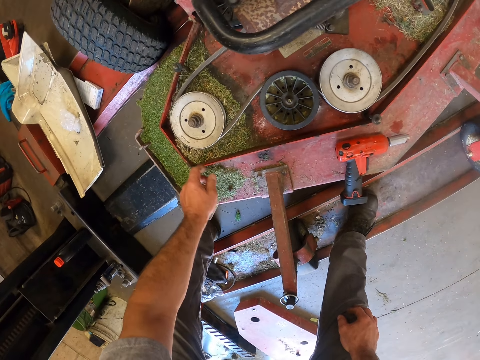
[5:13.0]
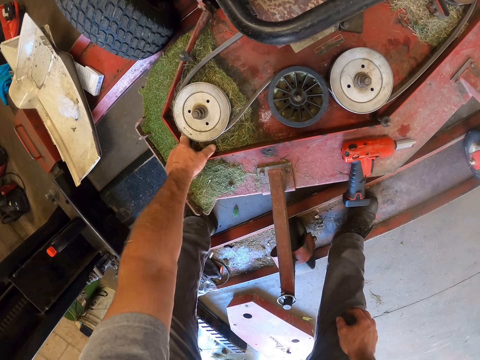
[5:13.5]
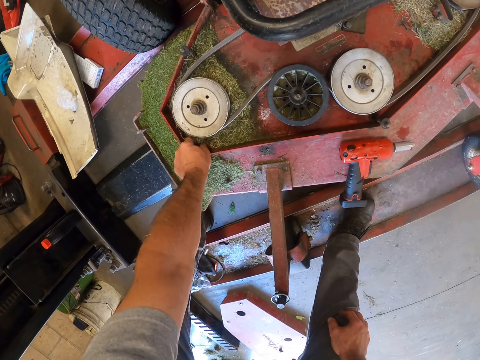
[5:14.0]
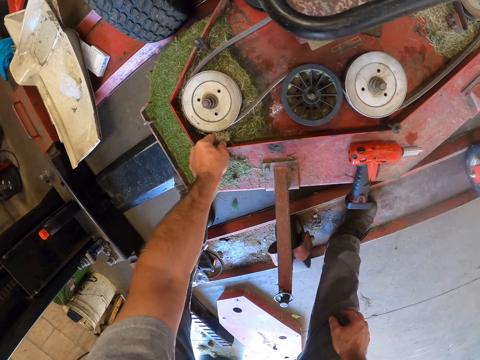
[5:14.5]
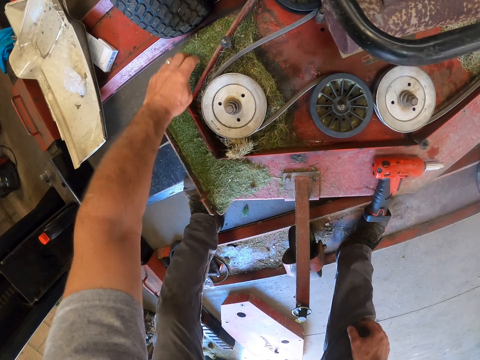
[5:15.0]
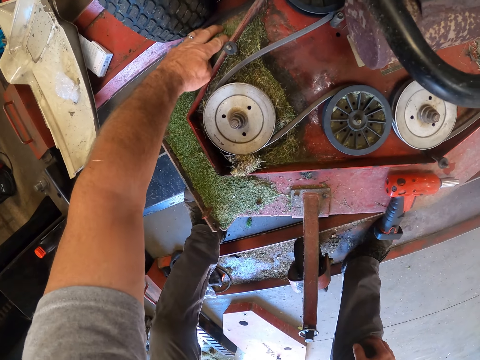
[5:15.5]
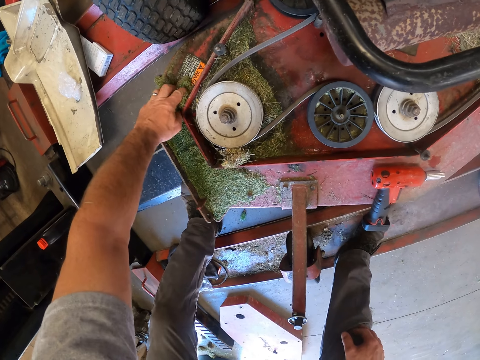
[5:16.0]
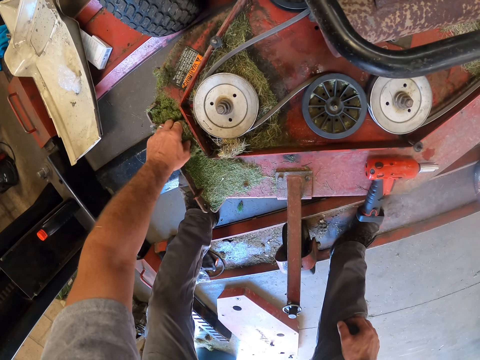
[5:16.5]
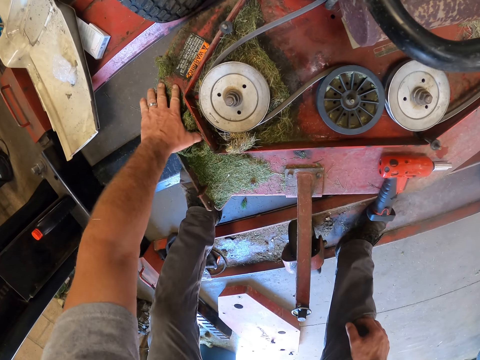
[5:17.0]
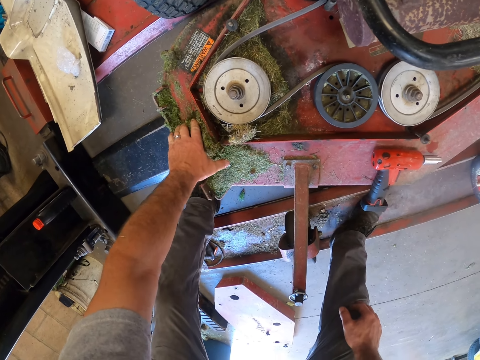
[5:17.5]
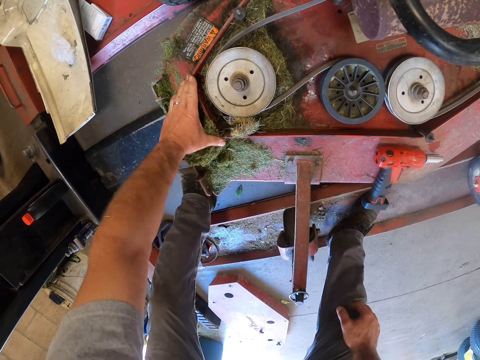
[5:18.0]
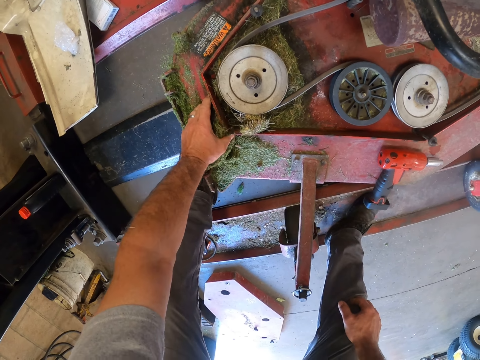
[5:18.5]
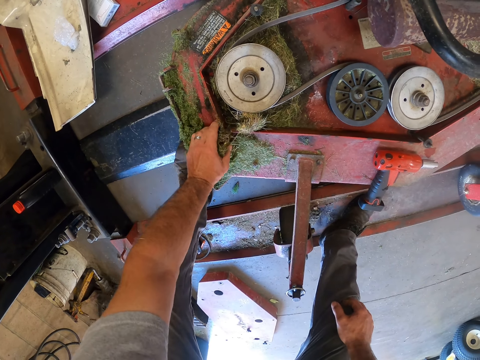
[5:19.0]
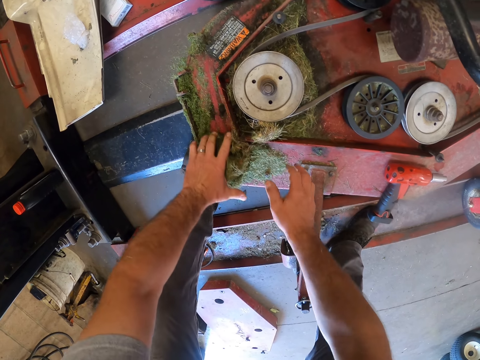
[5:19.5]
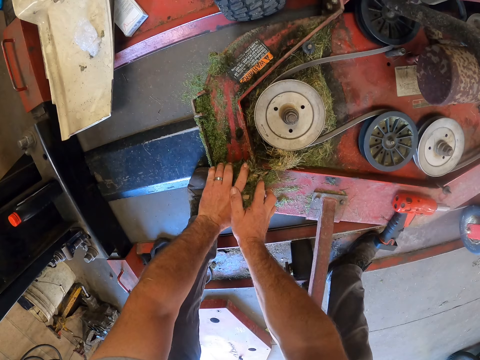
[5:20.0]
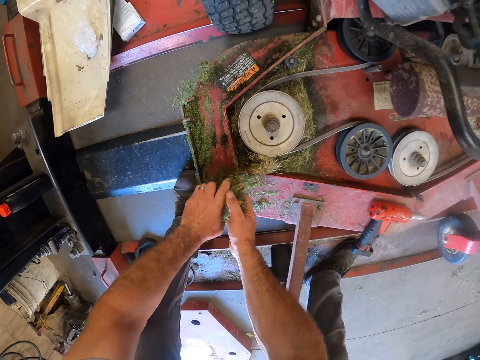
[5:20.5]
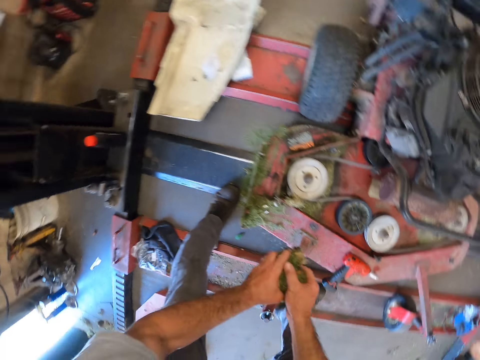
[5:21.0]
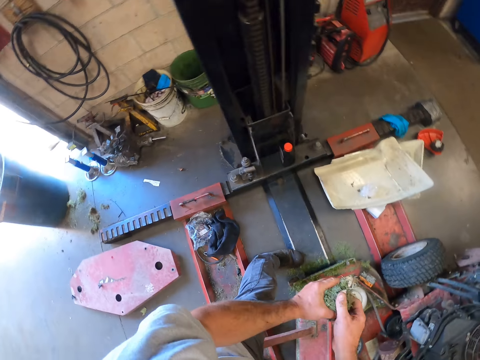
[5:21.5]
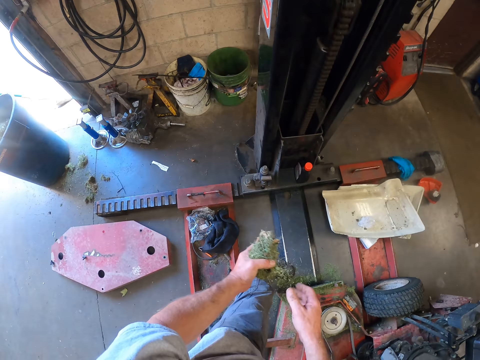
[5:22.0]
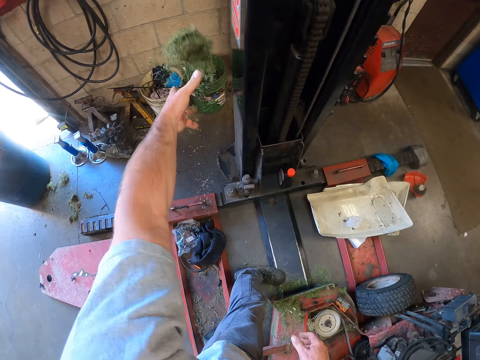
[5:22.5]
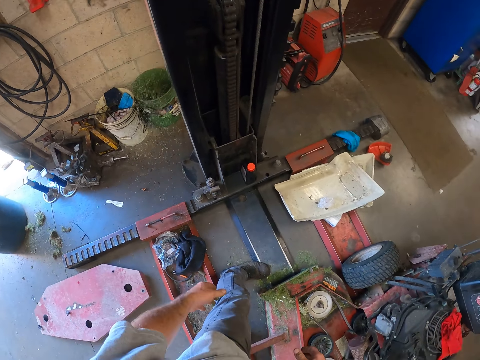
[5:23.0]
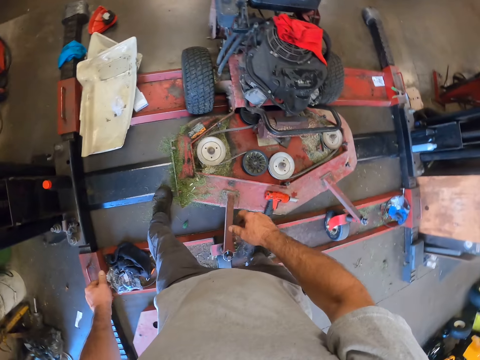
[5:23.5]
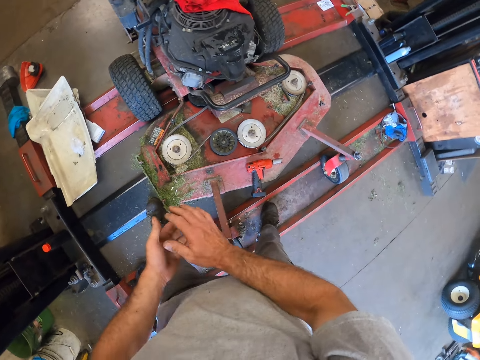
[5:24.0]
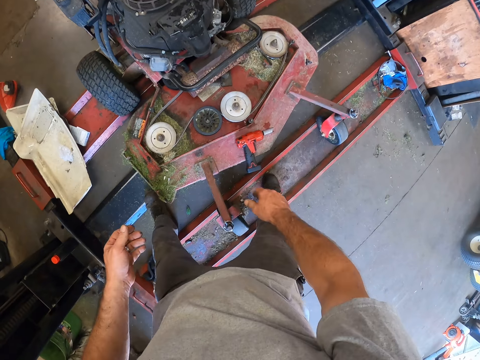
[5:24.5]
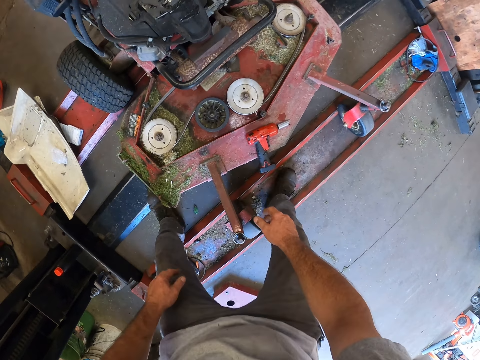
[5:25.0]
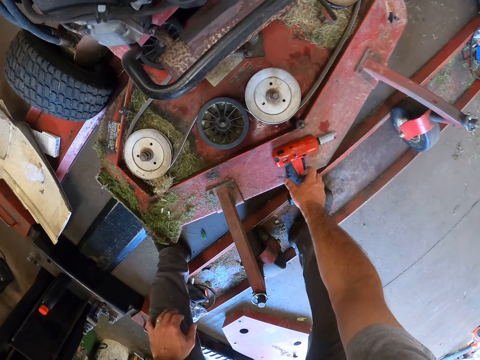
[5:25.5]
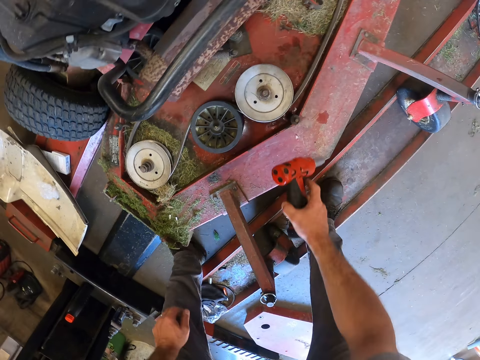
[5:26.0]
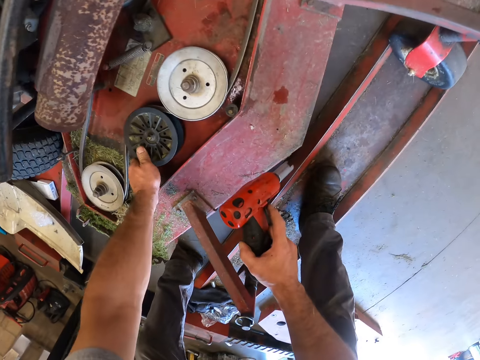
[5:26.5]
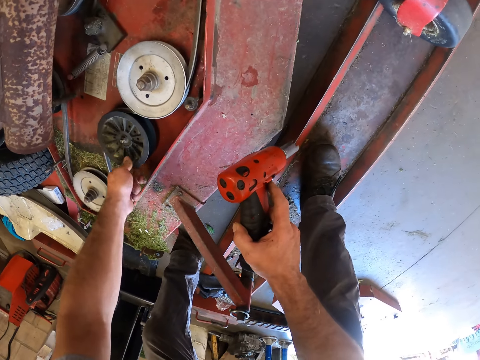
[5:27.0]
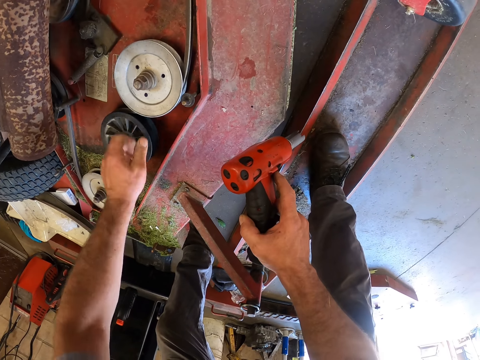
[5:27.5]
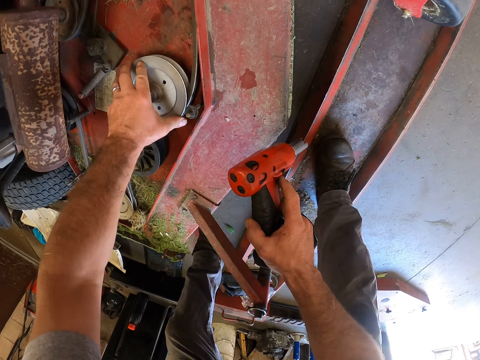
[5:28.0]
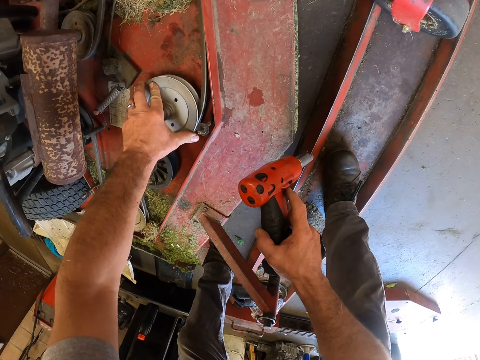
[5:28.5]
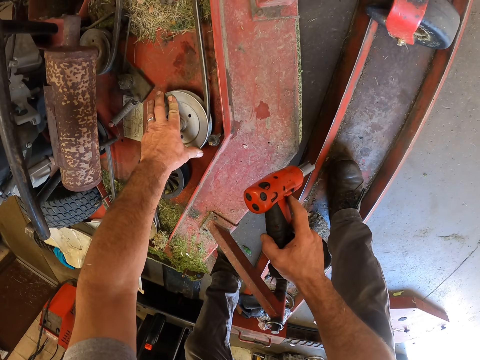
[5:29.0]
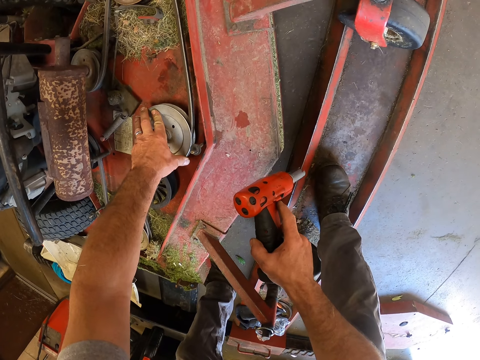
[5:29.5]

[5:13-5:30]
The camera wearer looks around. He scoops grass on the lawn mower. He packs the grass together with his left hand from the pulley compartment of the lawn mower. He packs the grass together with both hands from the pulley compartment of the lawn mower. He turns around. He throws the grass into a bucket. He turns around. He wipes his hands. He bends downwards. He picks the wrench from the lawn mower with his right hand. He turns the fan with his left hand. He turns a pulley with his left hand.

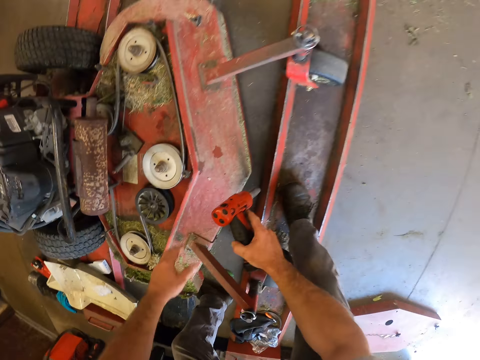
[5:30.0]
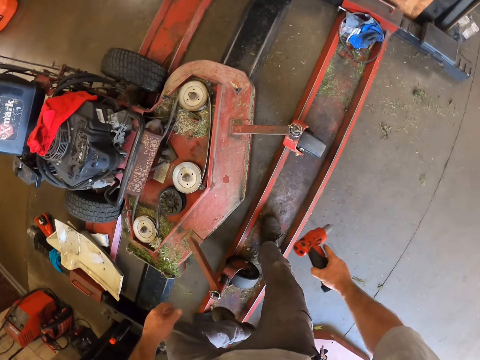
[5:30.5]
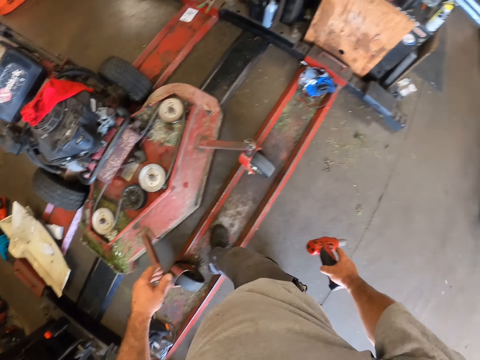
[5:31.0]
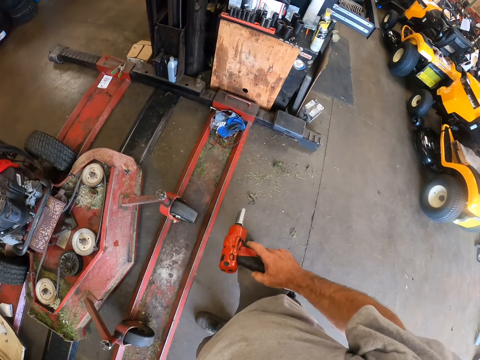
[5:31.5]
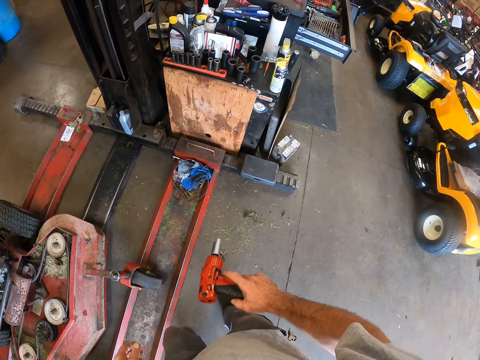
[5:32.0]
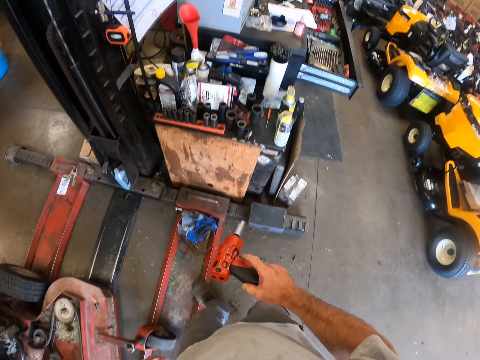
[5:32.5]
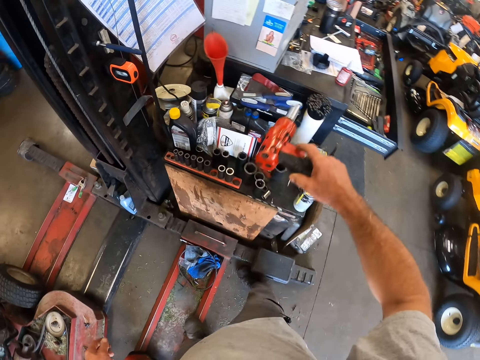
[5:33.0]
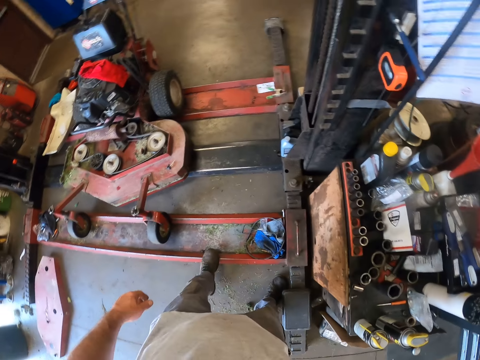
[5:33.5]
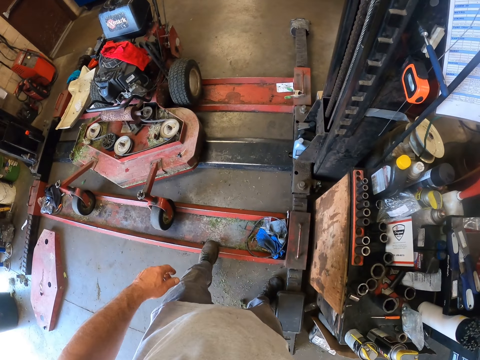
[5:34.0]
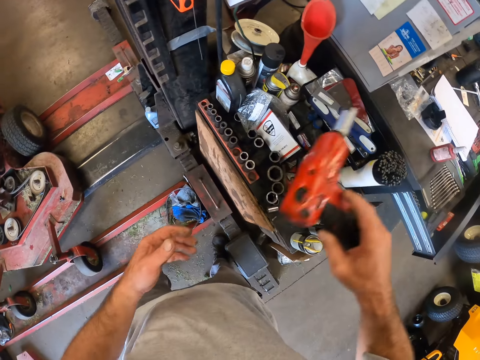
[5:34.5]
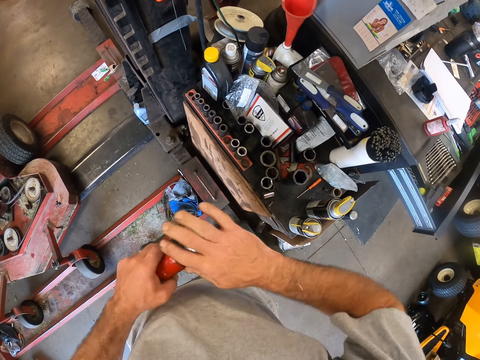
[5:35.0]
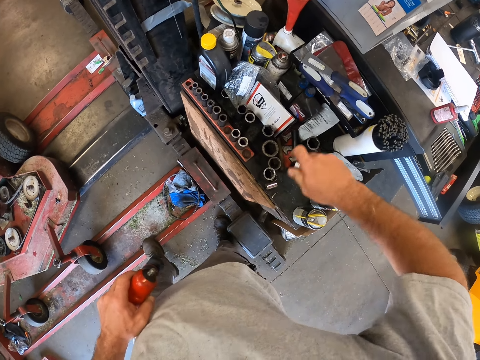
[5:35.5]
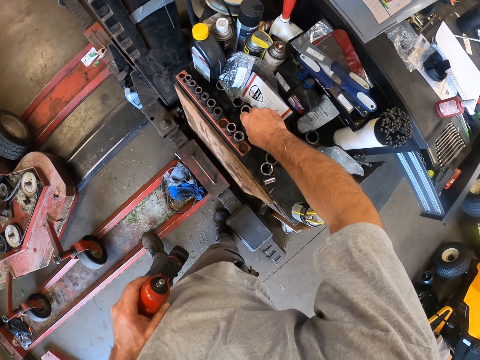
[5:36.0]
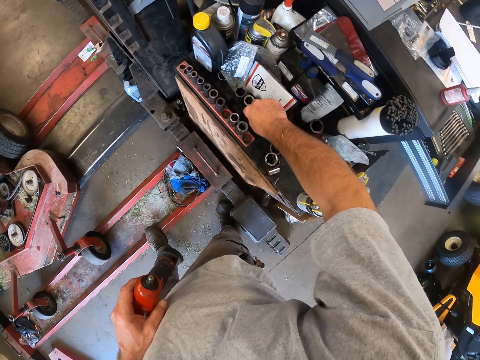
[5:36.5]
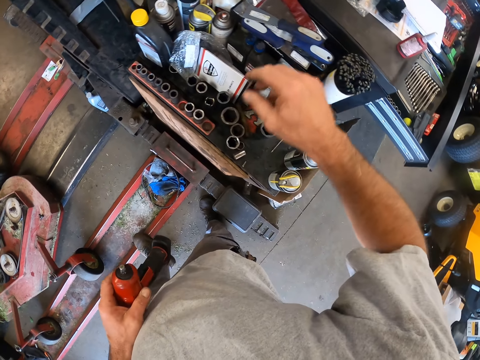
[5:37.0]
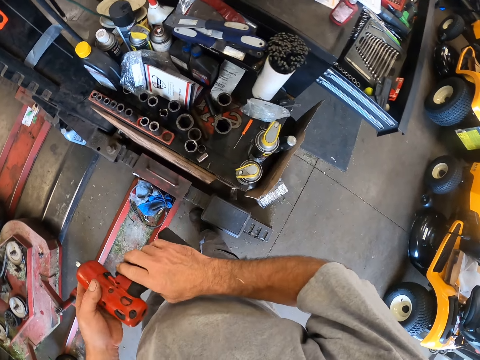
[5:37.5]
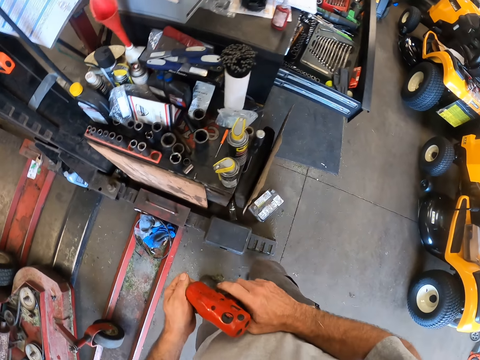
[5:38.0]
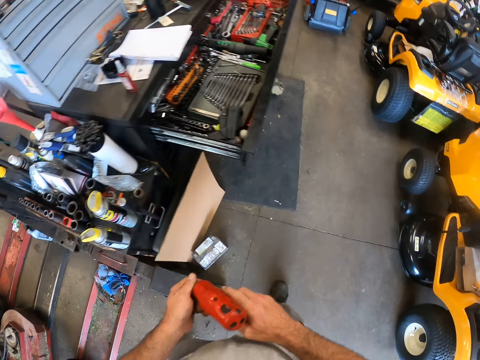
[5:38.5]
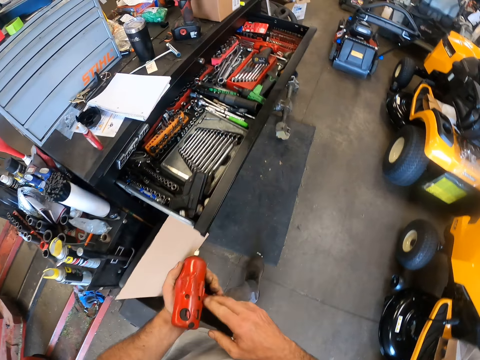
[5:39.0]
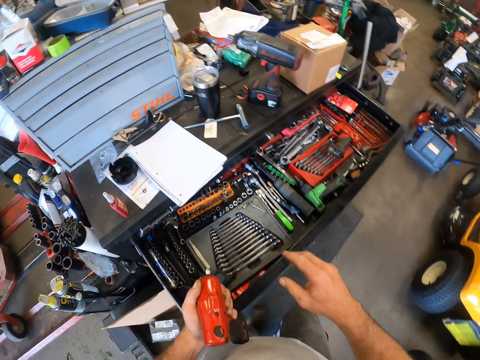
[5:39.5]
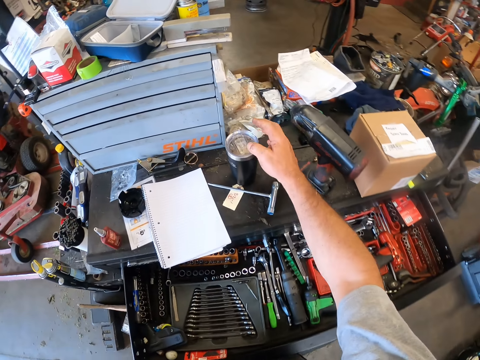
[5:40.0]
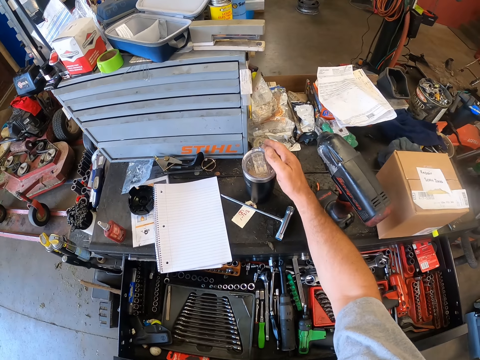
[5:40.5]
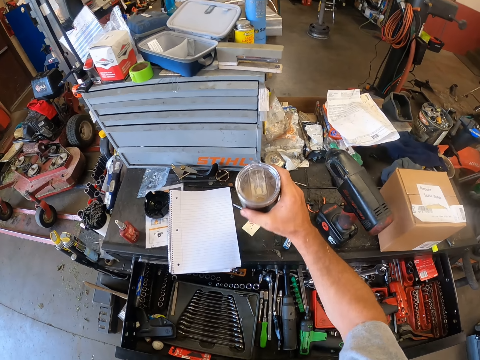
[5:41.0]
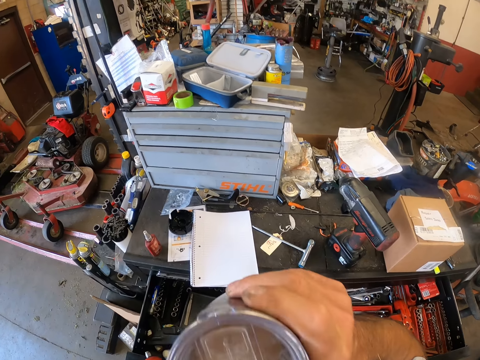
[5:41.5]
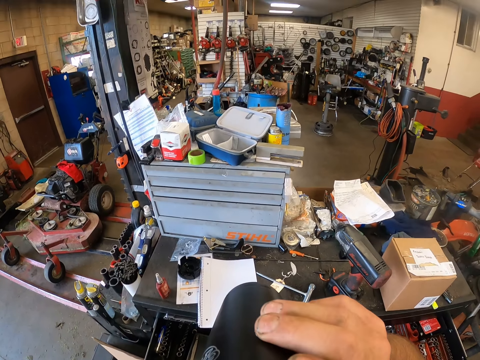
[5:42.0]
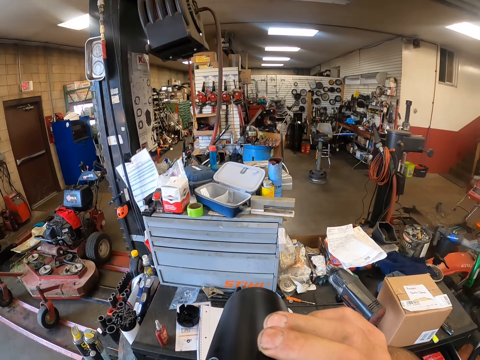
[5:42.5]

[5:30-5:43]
The camera wearer stands up. He moves towards the table. He turns around. He picks the cordless impact wrench with the other hand. He holds the wrench with both hands. He removes the bolt remover from the wrench bit. He places the bolt remover on the table. He picks the cordless impact wrench with the other hand. He goes towards some tool kits on the table. He holds the wrench with both hands. He lifts the cover of a cup on the table with his right hand. He takes the cup from the table. He sips the drink from the cup.
